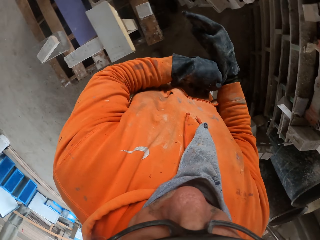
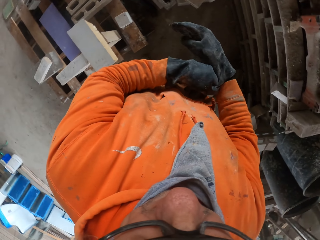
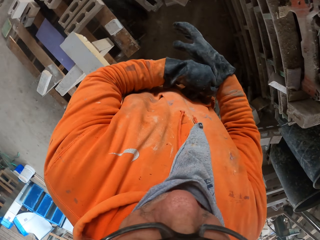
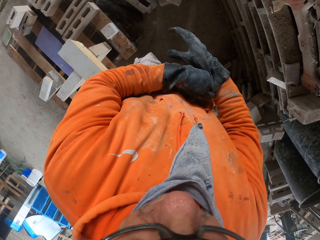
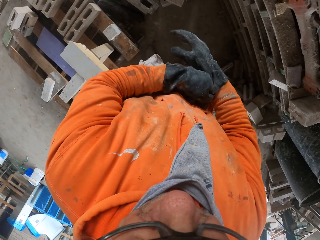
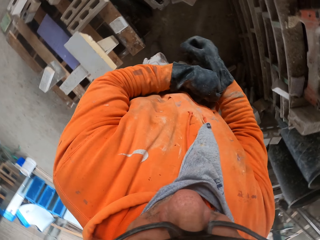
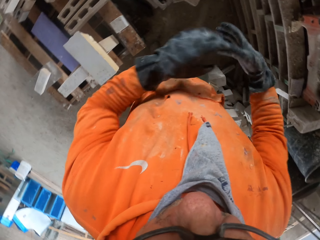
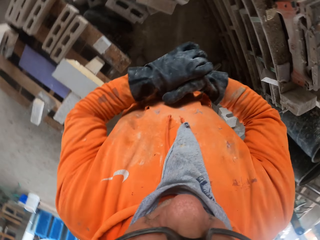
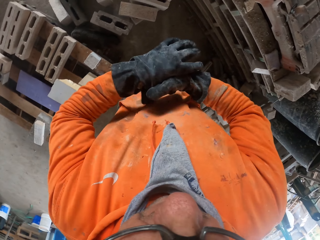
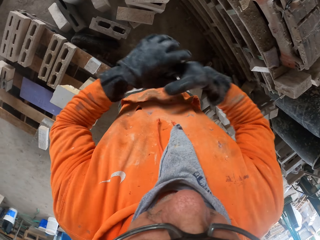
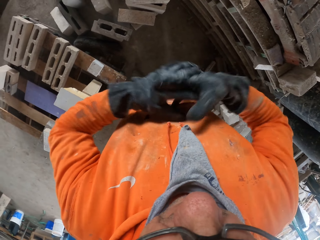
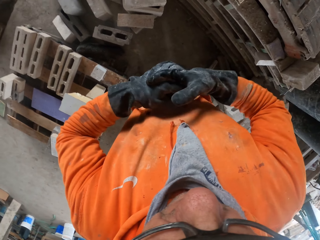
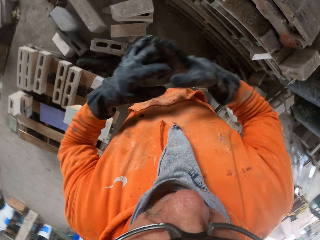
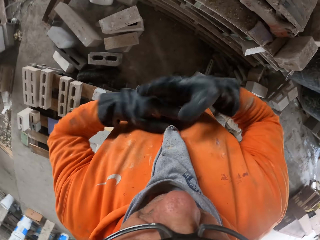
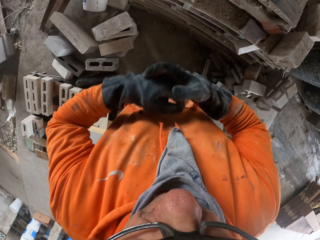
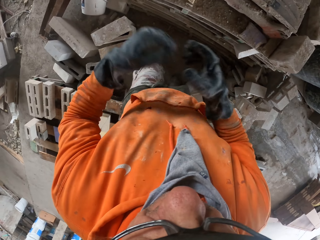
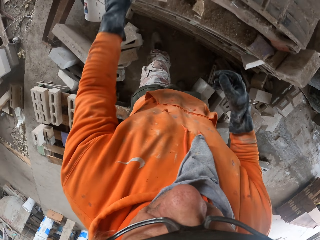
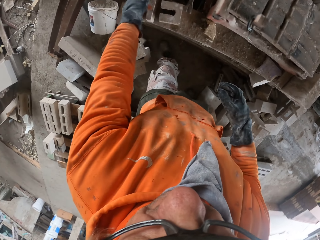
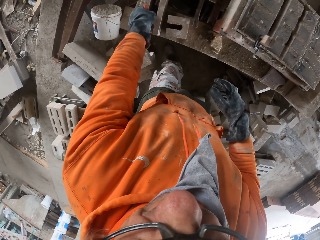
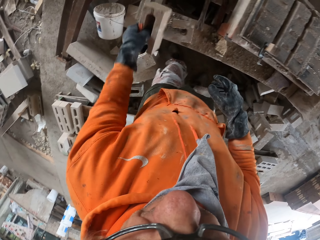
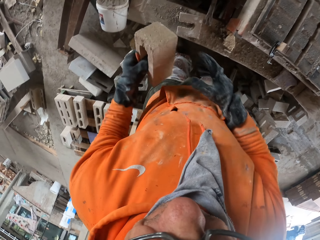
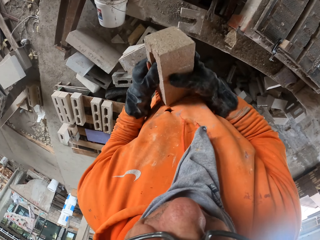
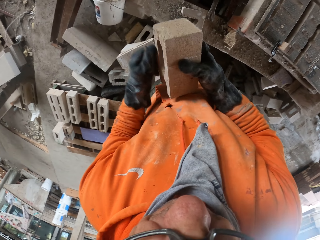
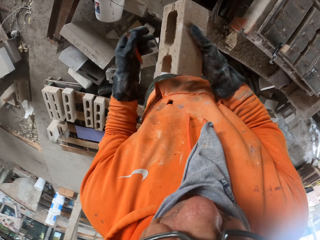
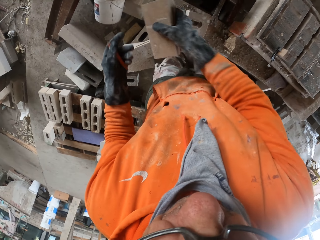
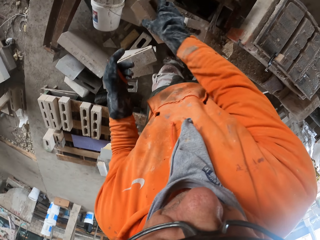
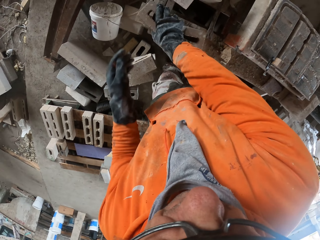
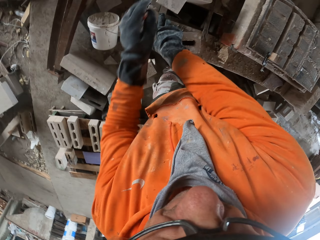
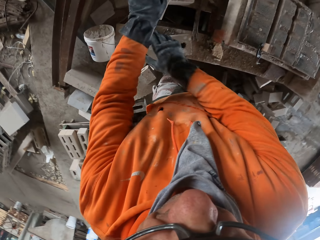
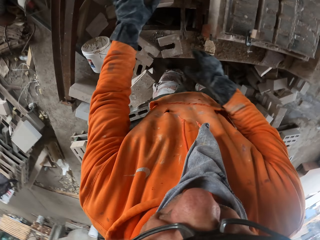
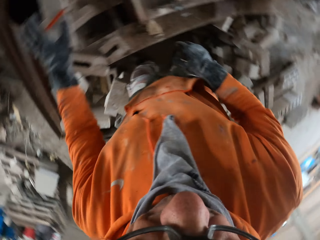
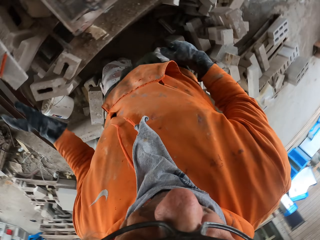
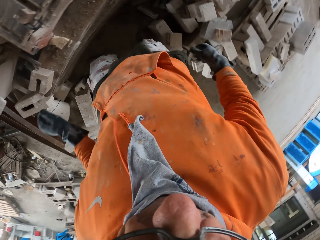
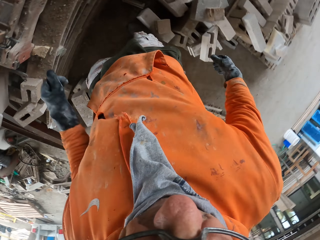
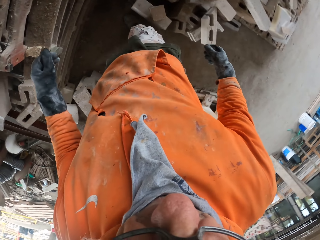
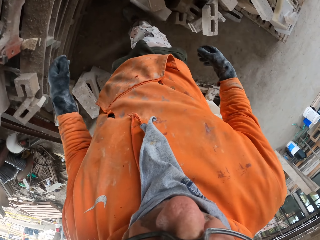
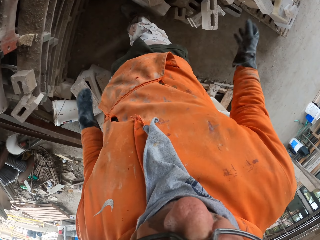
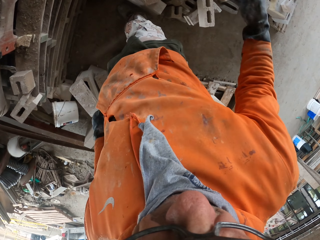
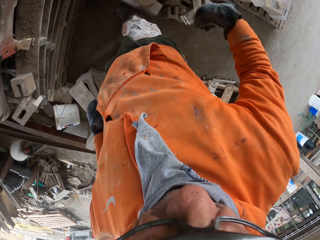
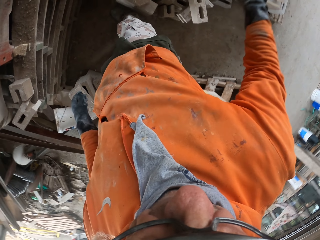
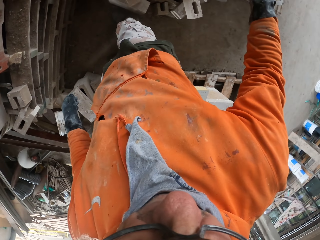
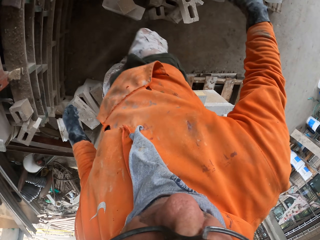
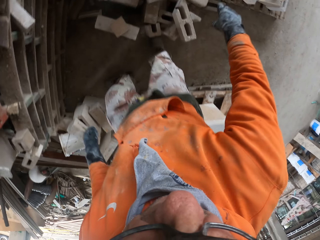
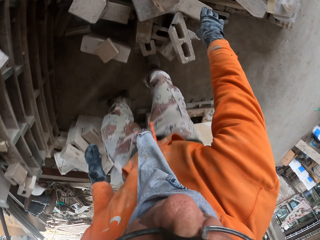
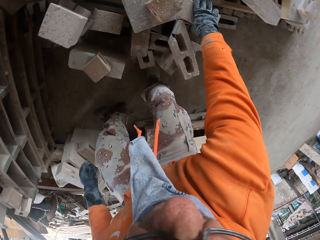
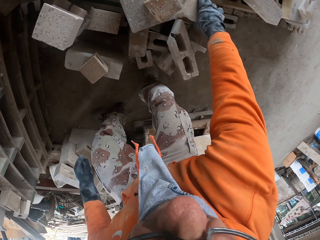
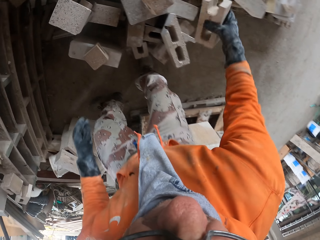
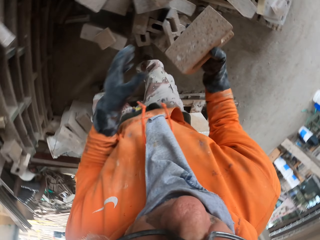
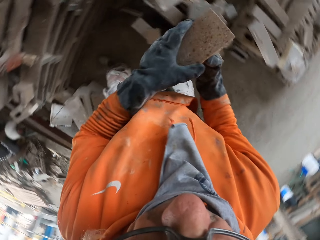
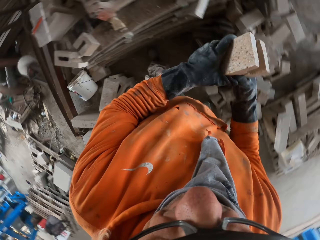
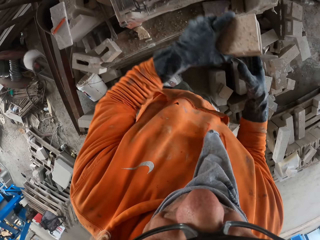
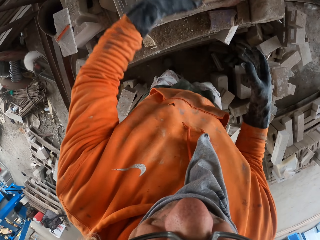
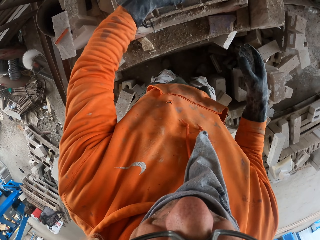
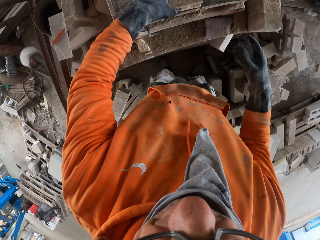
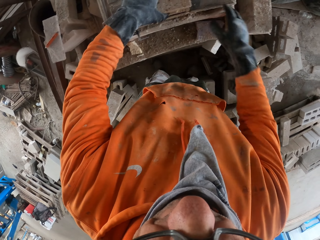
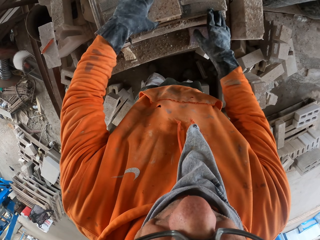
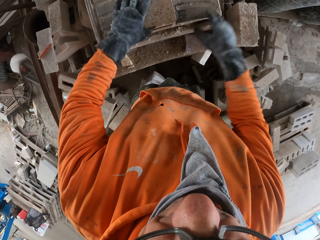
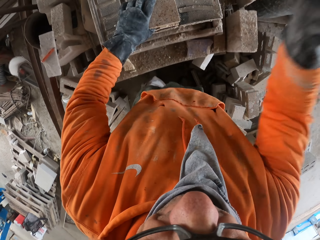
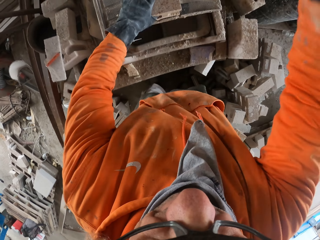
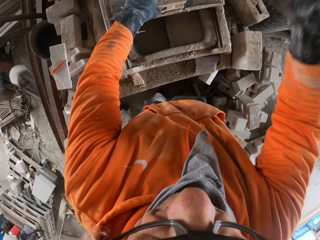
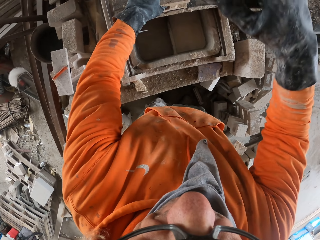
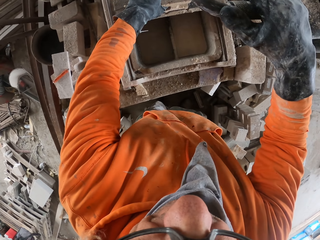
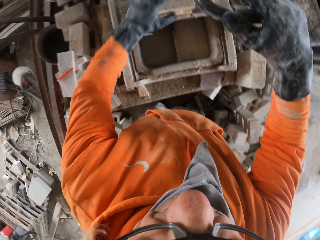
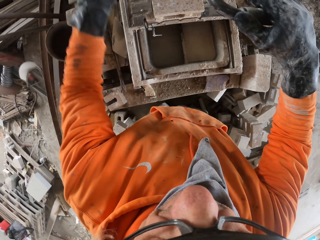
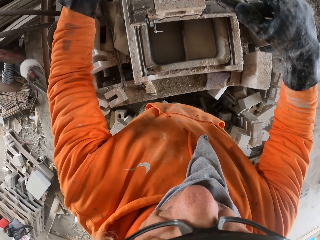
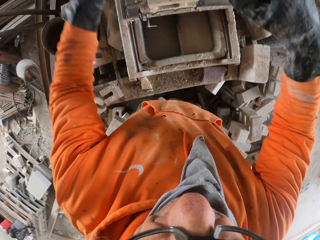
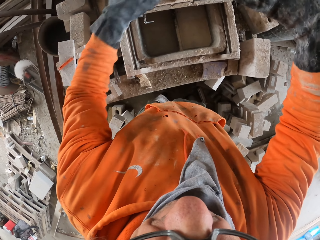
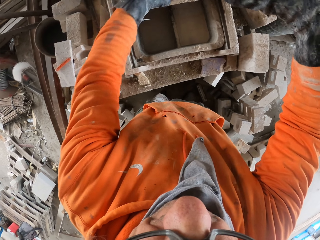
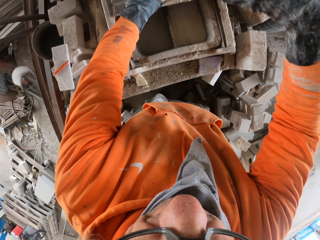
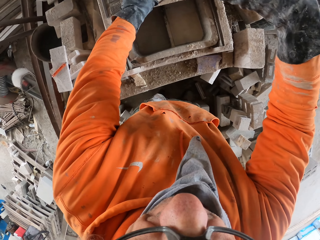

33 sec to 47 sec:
The camera wearer adjusts gloves on his hands. He rubs the hands. He picks up a block or brick. He puts down the block. He places the pen on the brick. He walks around a garage. He looks around the room. He picks up the block. He places the brick on the machine. He adjusts the block on the machine. He cuts the block with the machine.

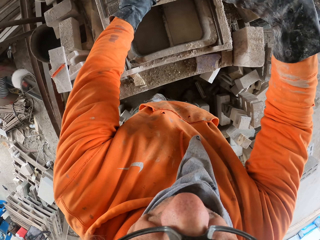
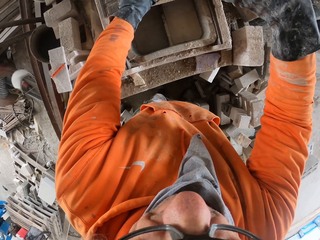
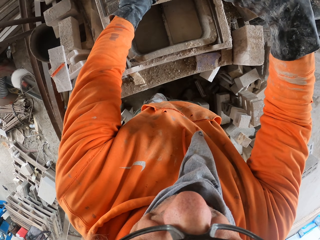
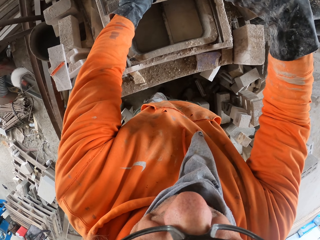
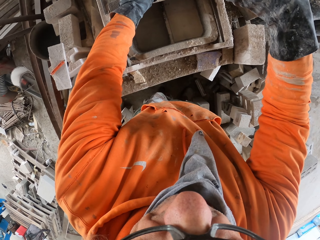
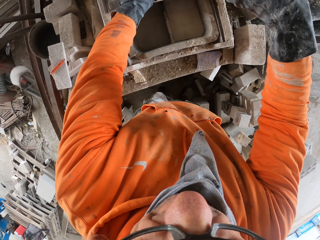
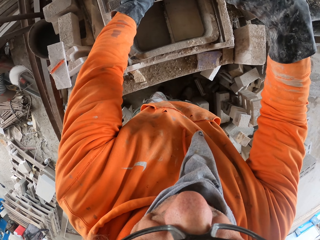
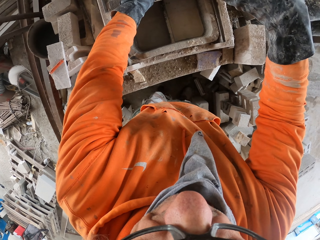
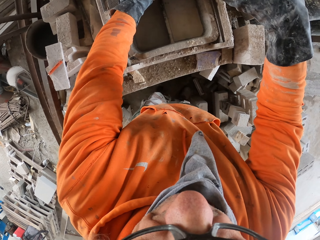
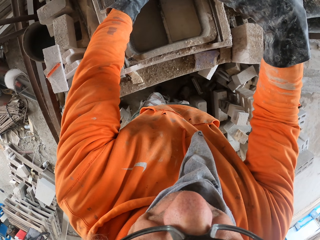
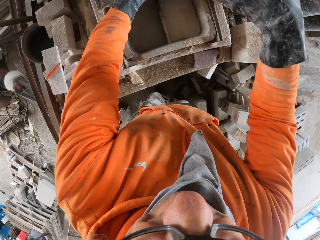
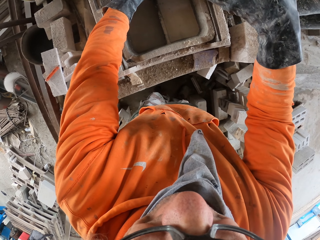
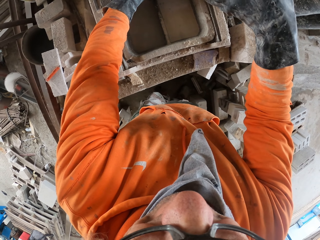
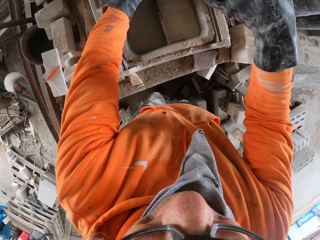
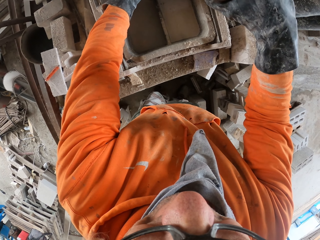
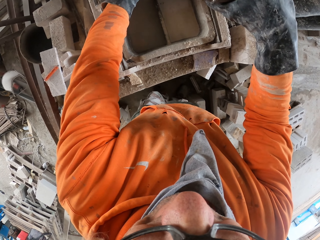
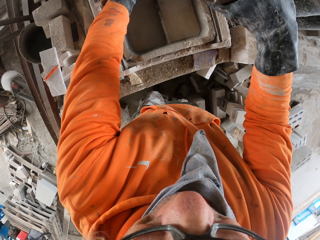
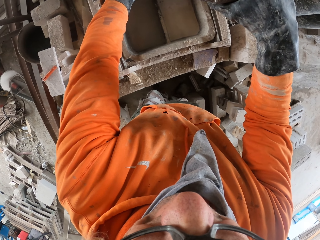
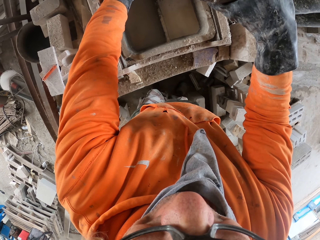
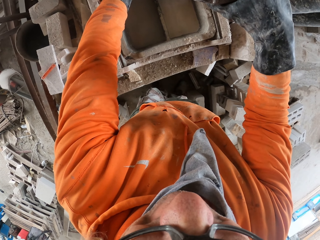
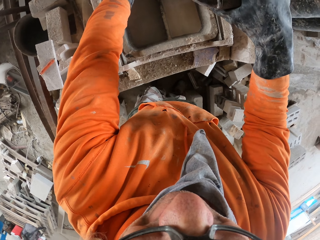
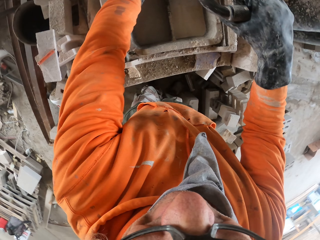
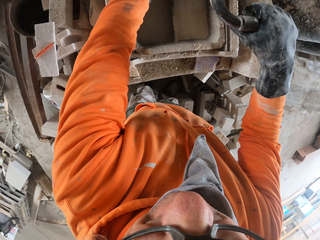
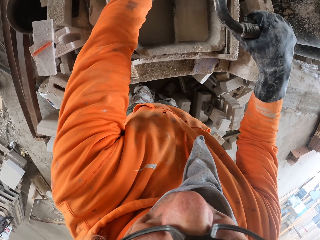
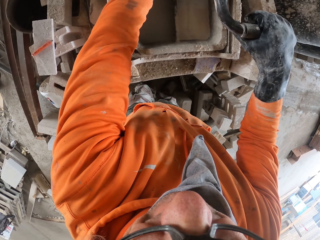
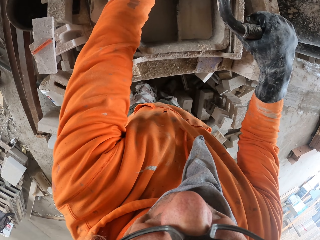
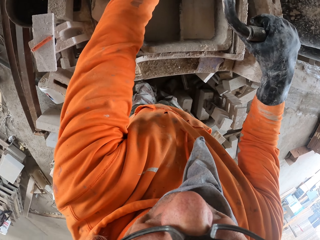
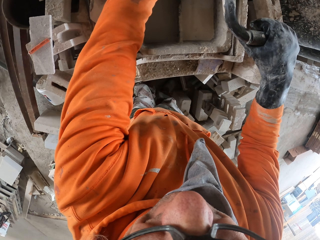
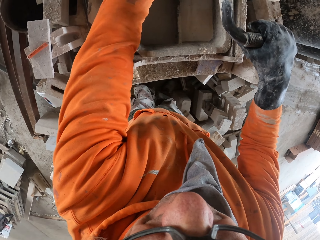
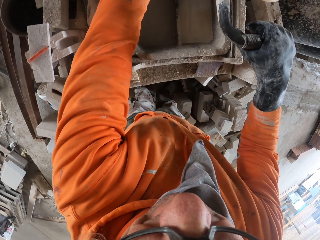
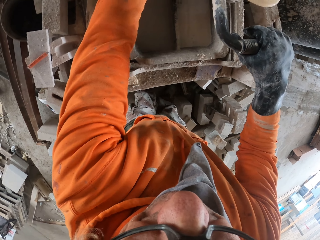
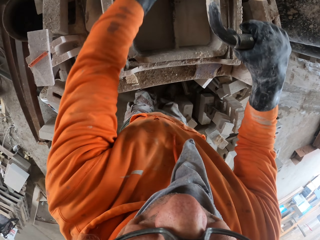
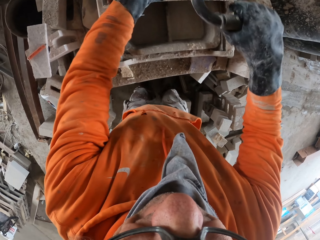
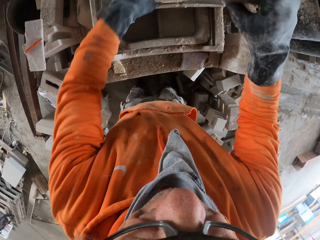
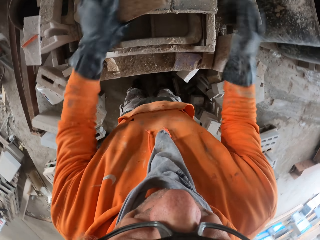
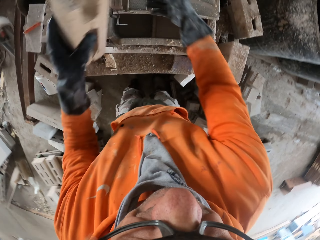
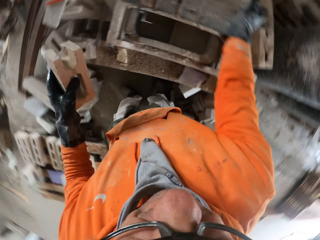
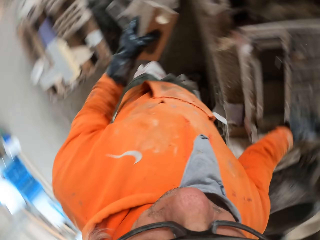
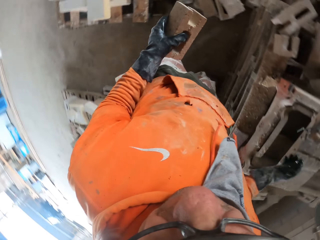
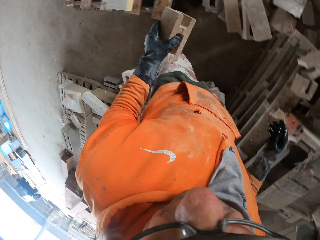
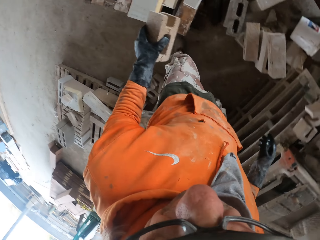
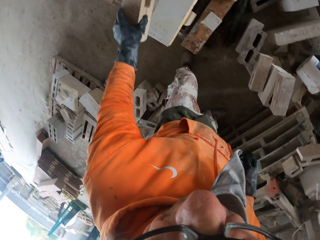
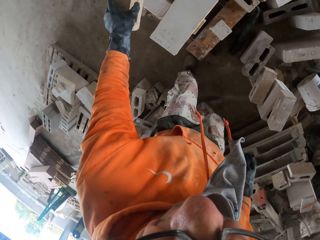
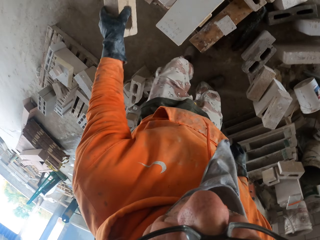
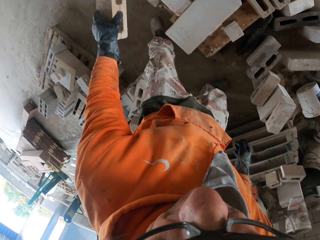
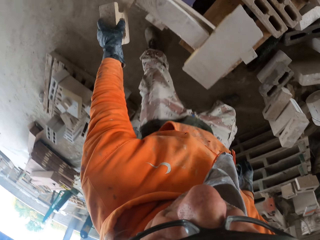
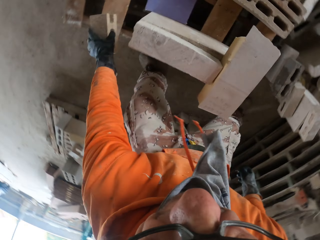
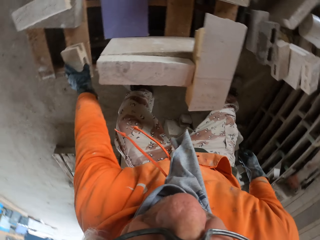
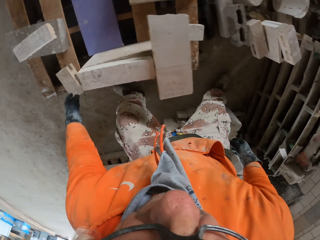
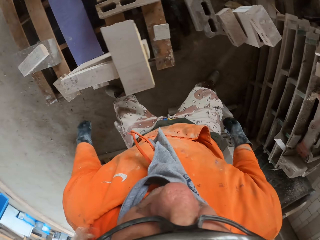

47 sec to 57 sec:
The camera wearer adjusts a block on a machine. They cut the block with the machine. They adjust the block on the machine. They pick up the block. They place the brick on the floor.
